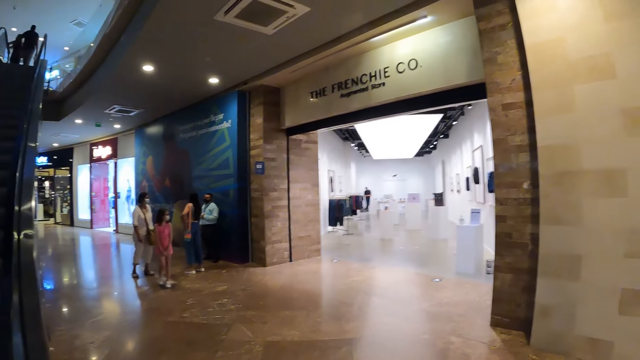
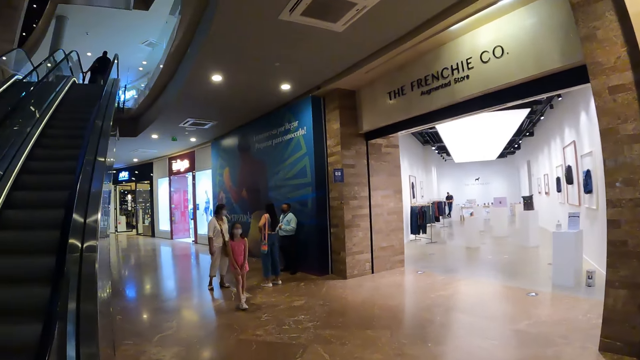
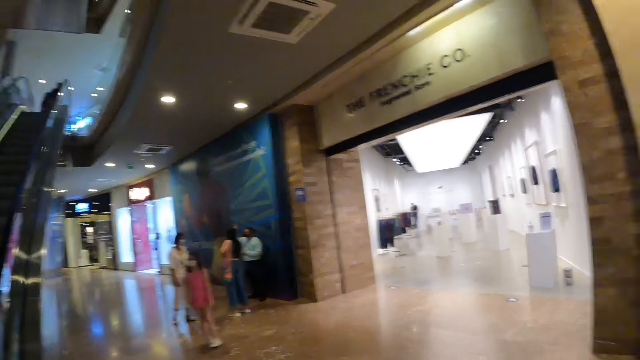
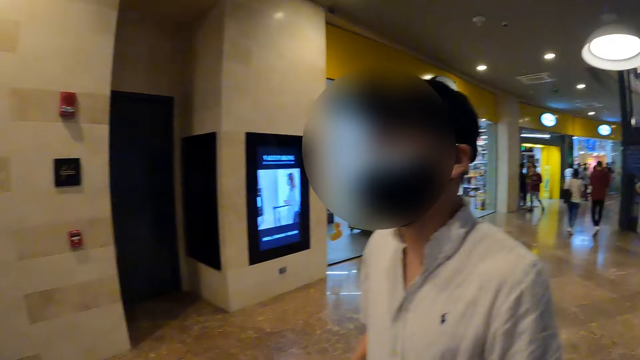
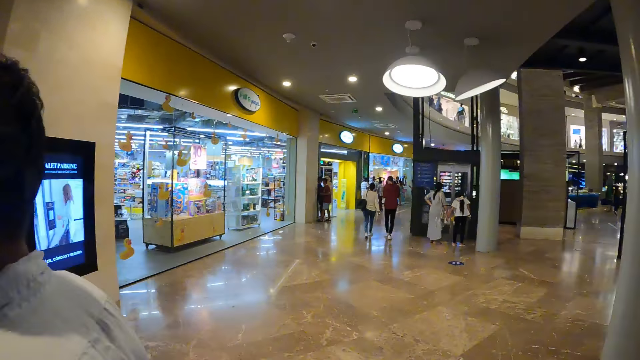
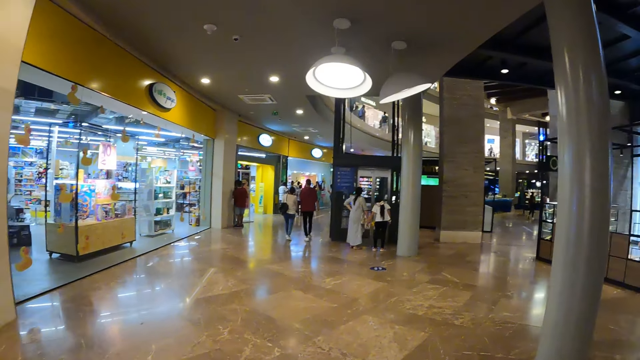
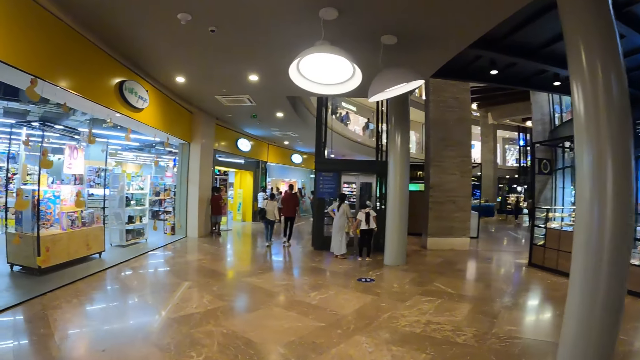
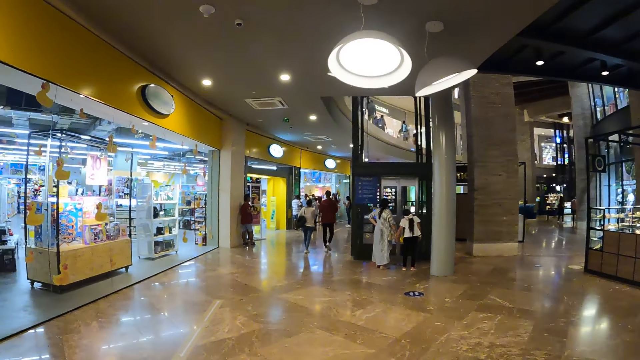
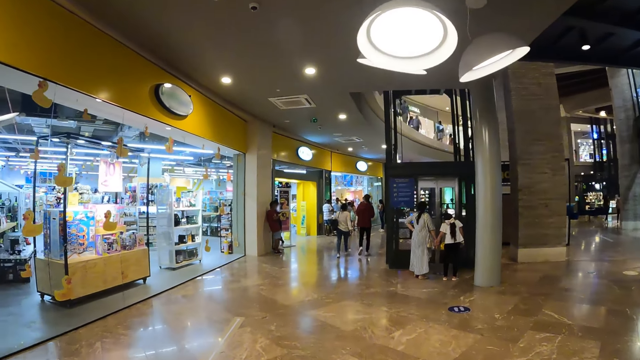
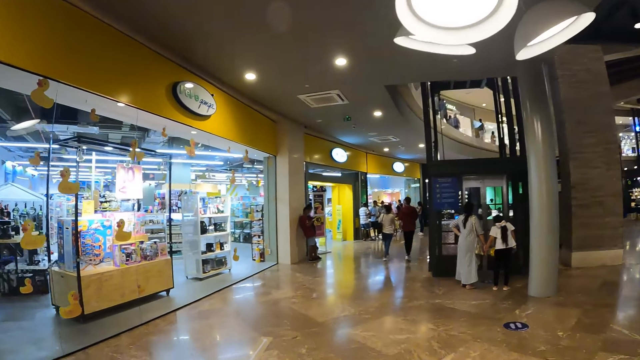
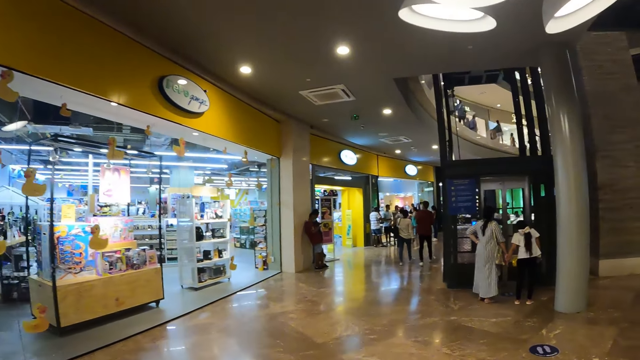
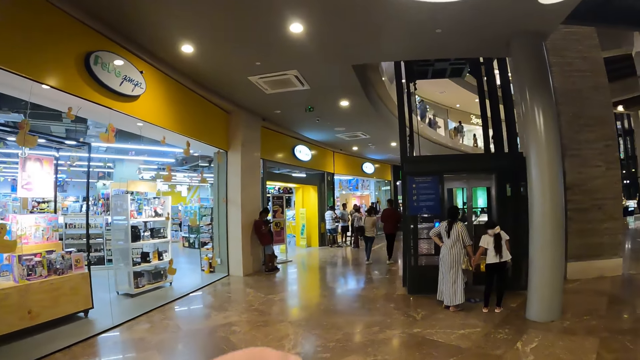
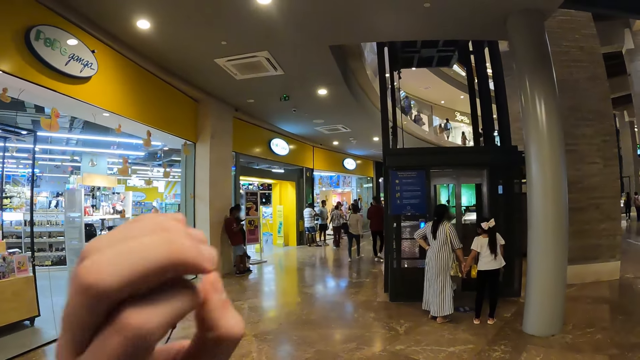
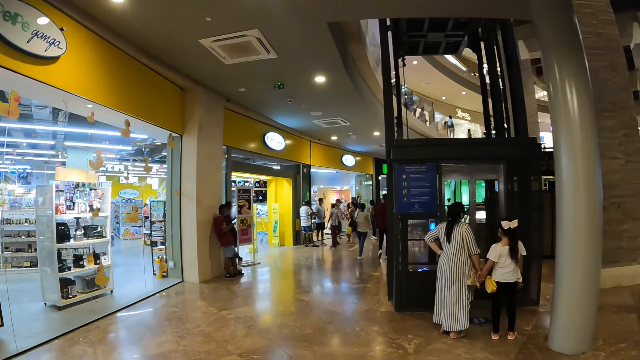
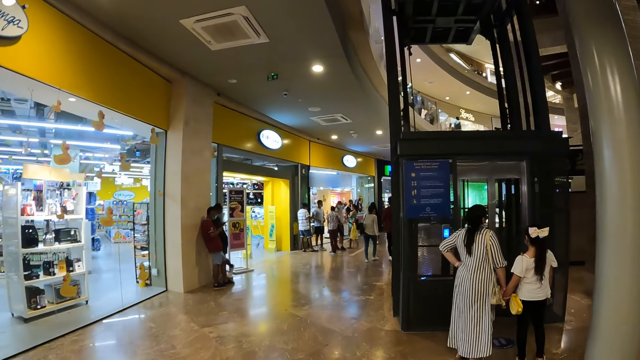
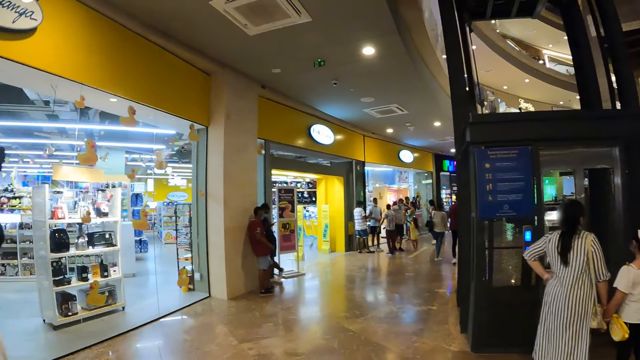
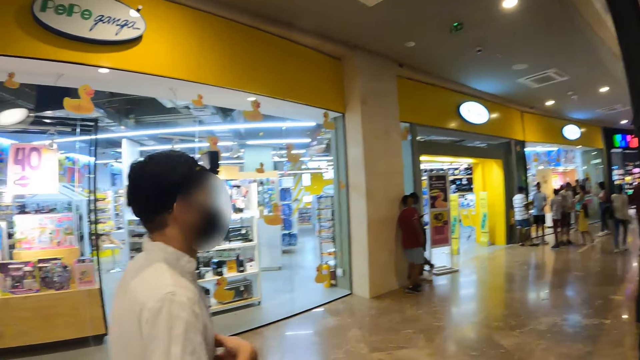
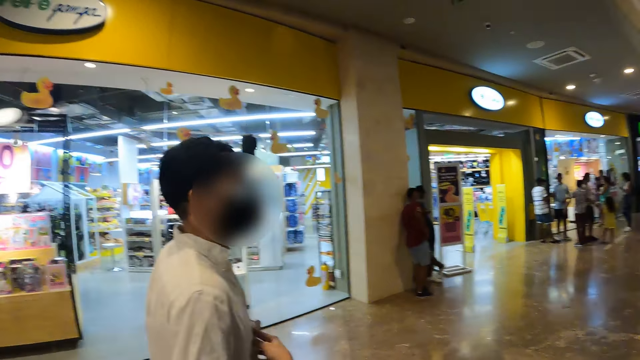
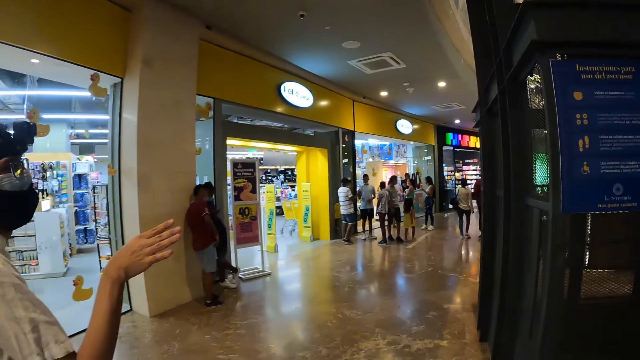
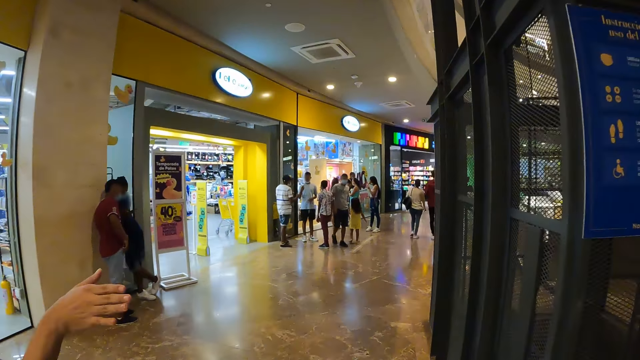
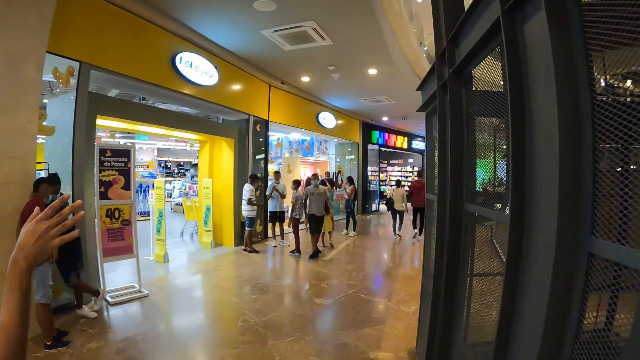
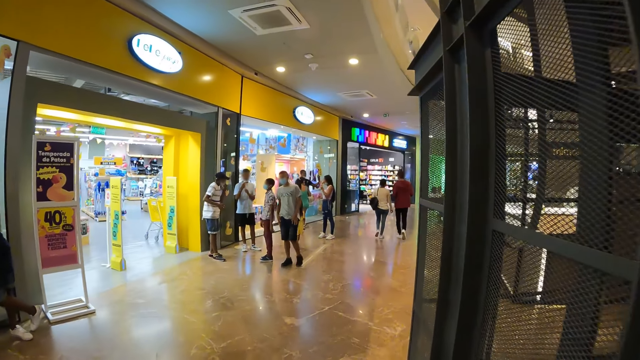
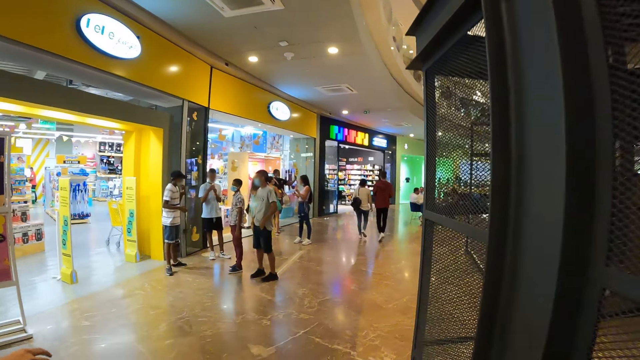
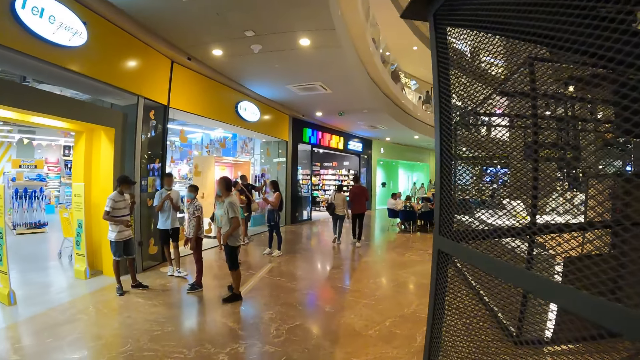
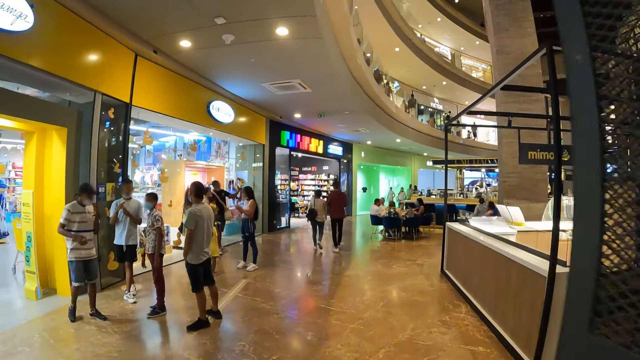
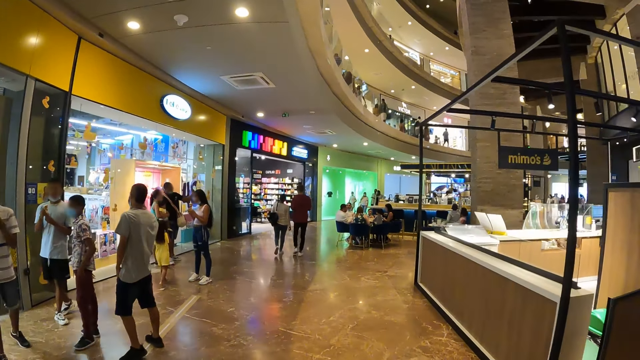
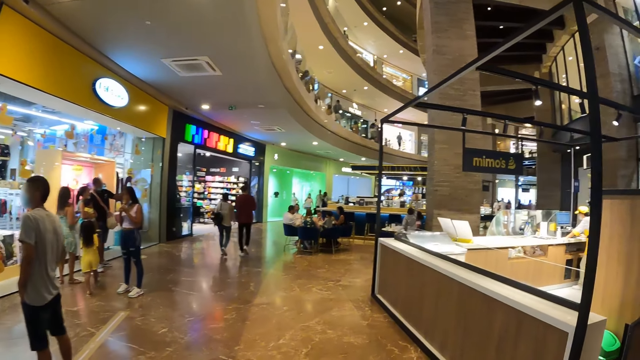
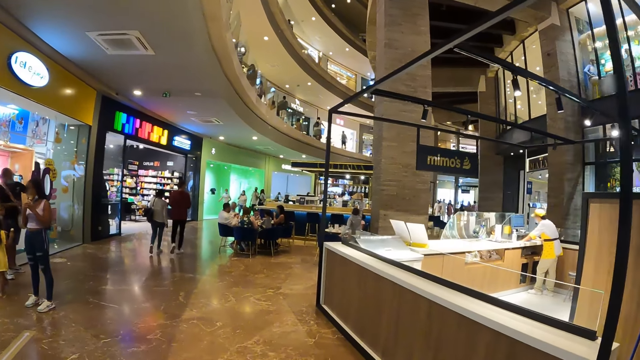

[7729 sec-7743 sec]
The camera wearer looks around. They turn right towards some shops. They walk around the mall. A man gestures to the camera wearer.

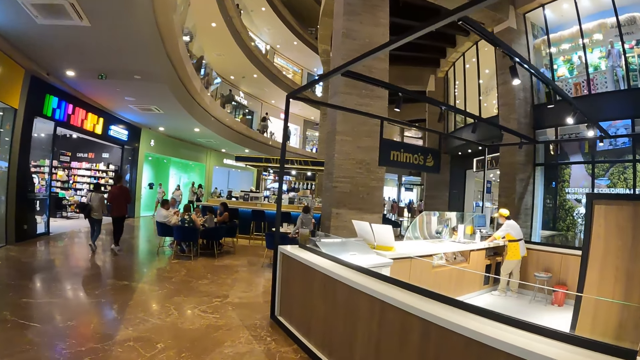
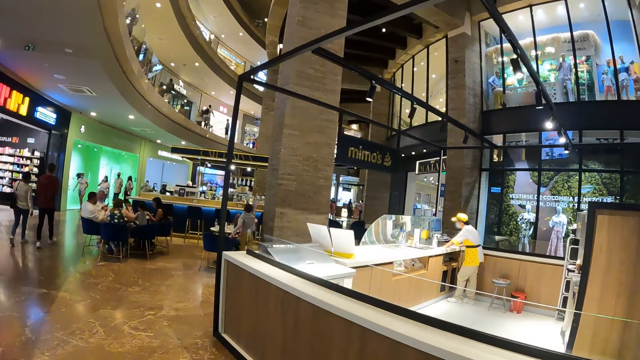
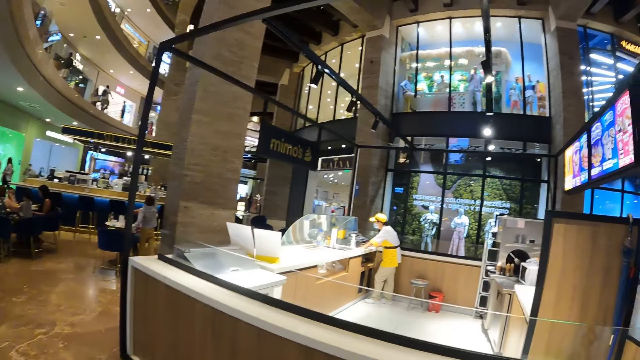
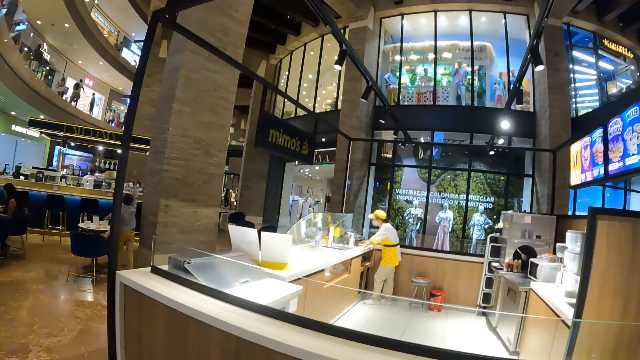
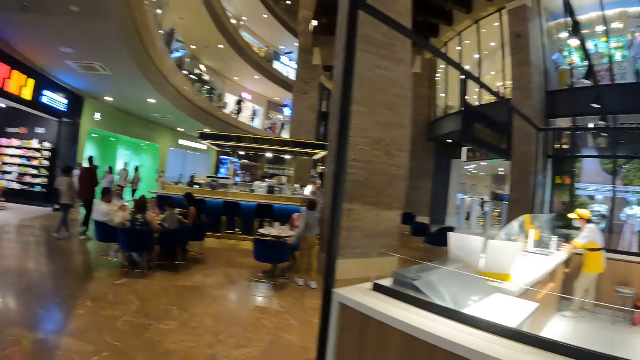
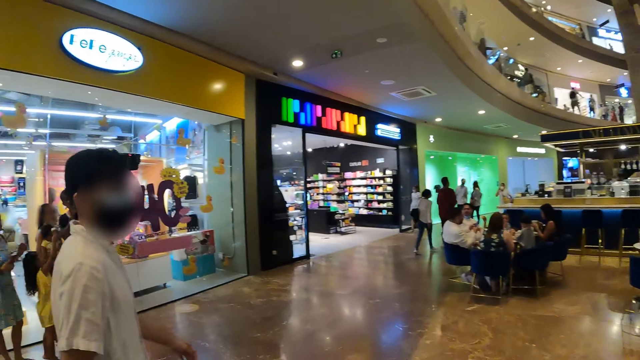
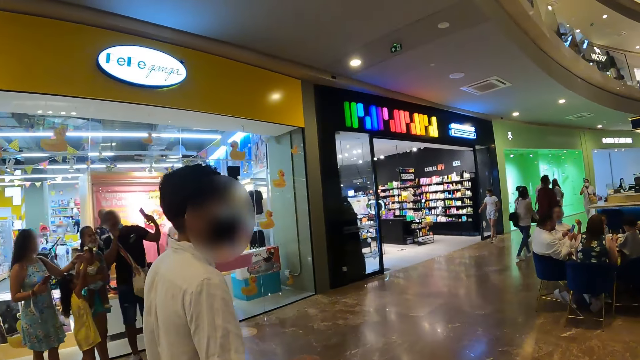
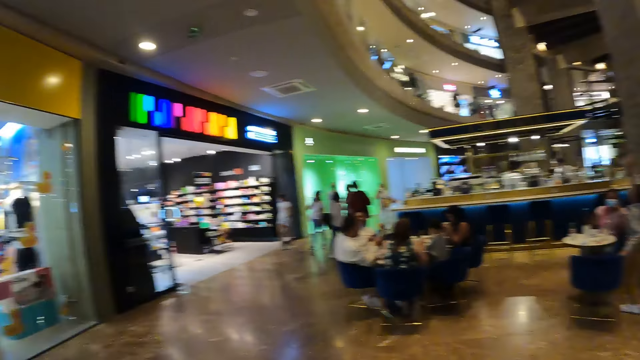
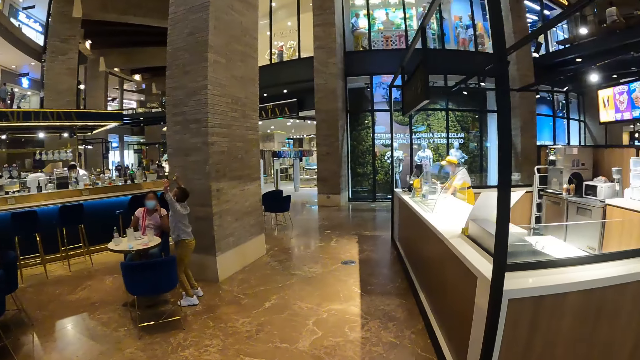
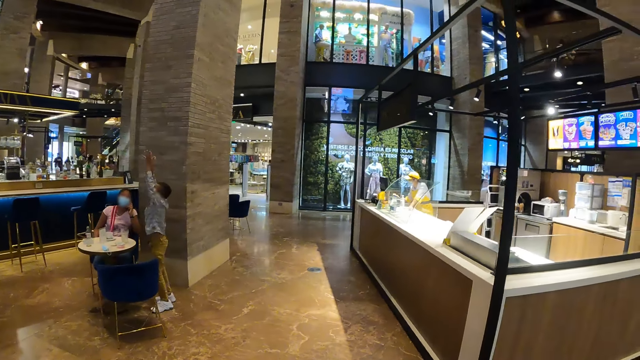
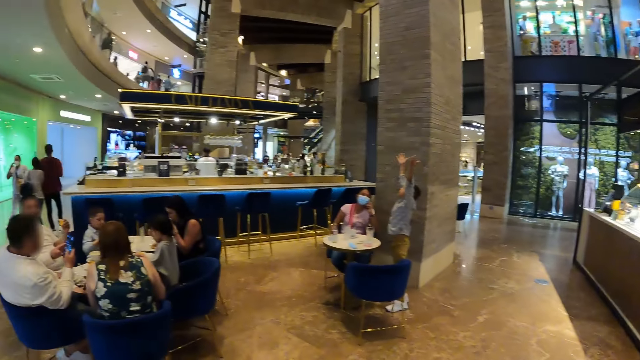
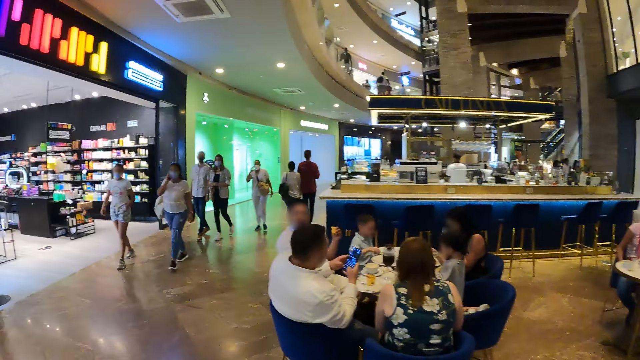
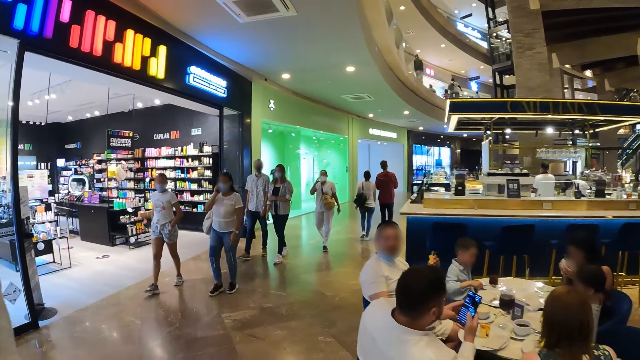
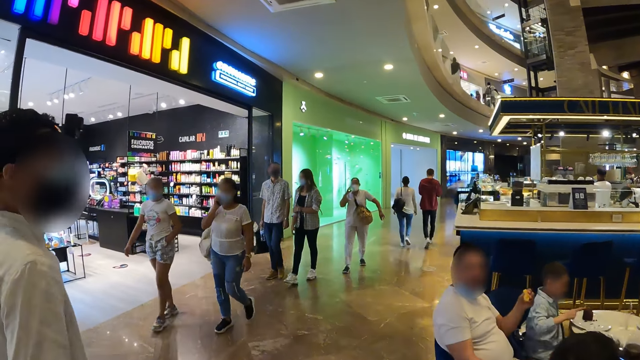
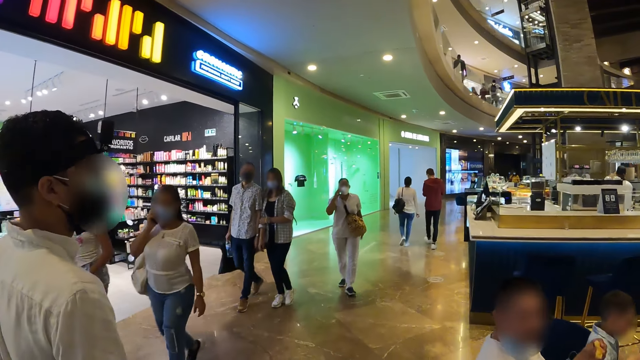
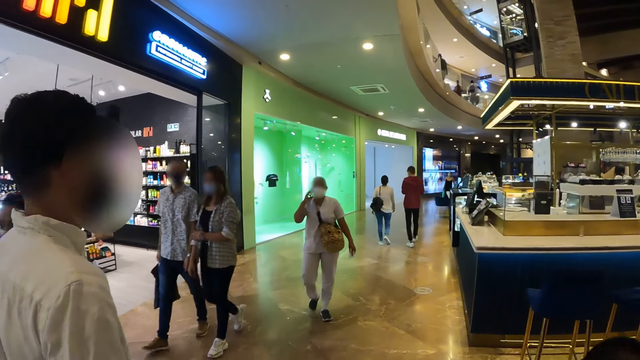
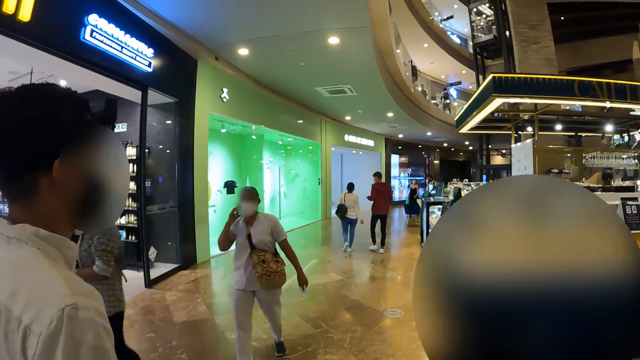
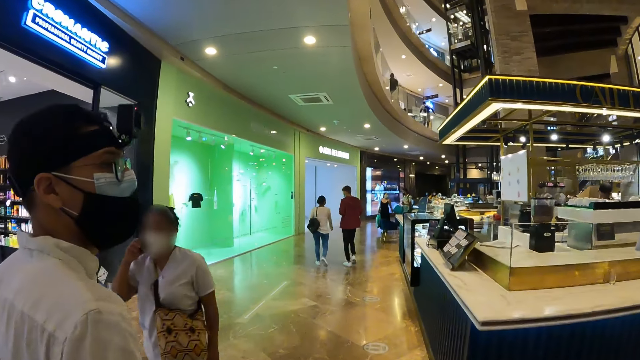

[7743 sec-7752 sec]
The camera wearer walks past a group of people.
